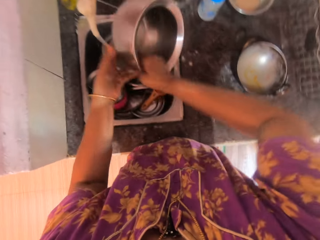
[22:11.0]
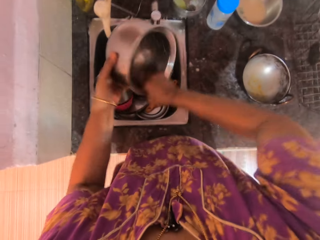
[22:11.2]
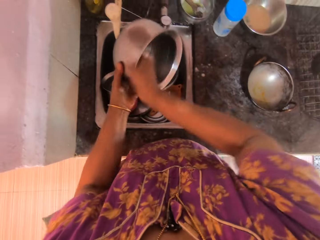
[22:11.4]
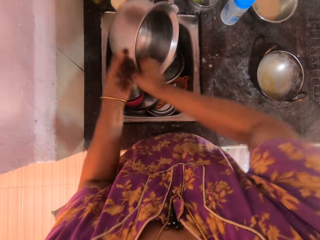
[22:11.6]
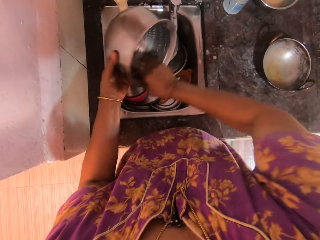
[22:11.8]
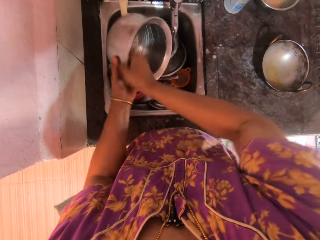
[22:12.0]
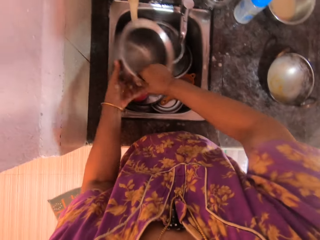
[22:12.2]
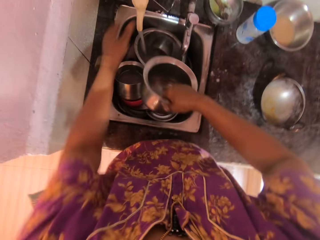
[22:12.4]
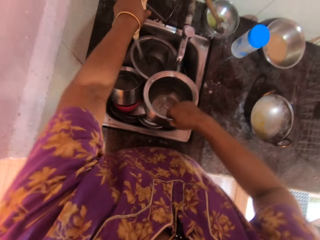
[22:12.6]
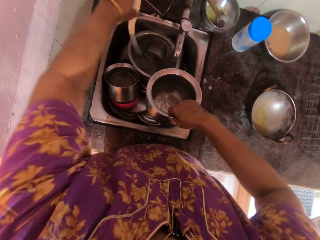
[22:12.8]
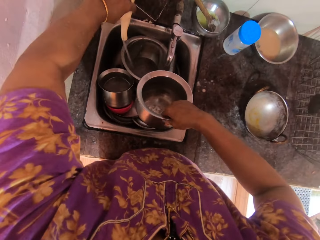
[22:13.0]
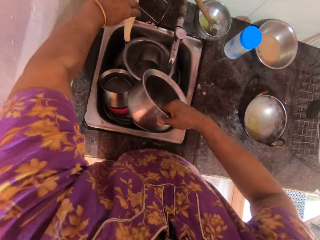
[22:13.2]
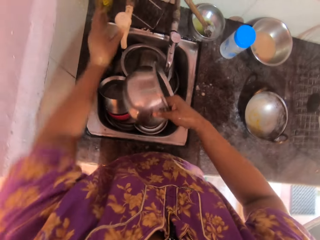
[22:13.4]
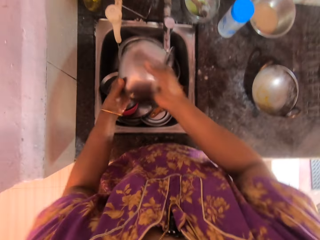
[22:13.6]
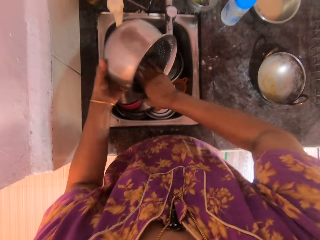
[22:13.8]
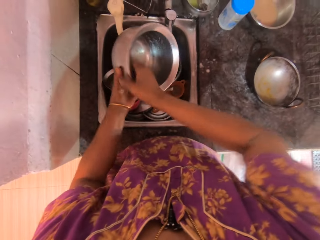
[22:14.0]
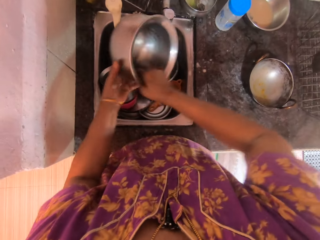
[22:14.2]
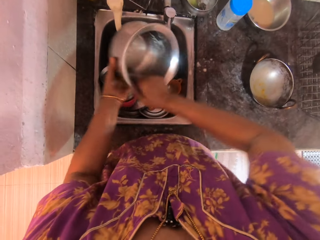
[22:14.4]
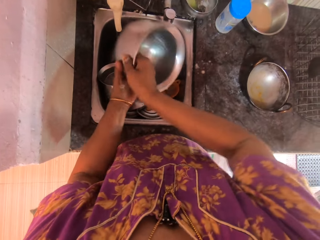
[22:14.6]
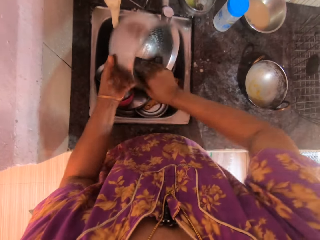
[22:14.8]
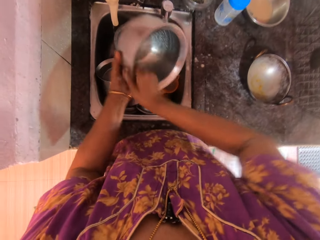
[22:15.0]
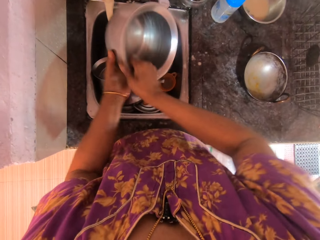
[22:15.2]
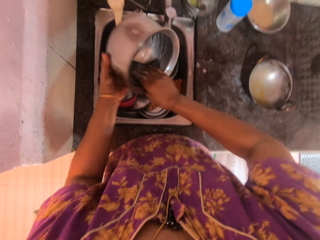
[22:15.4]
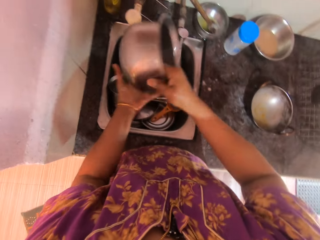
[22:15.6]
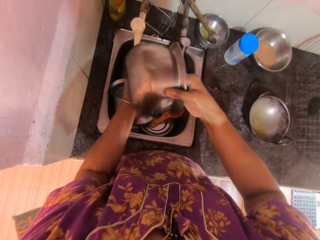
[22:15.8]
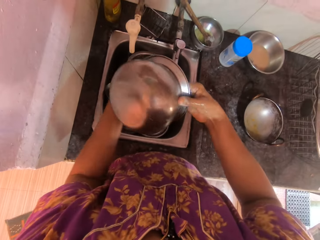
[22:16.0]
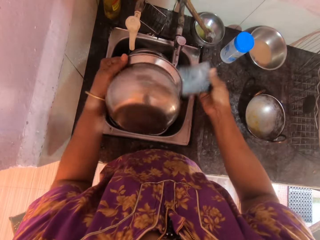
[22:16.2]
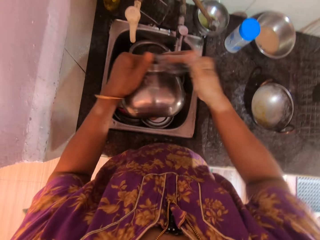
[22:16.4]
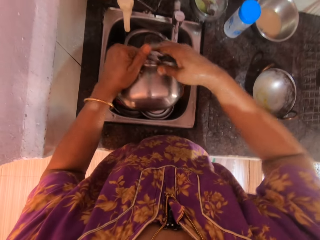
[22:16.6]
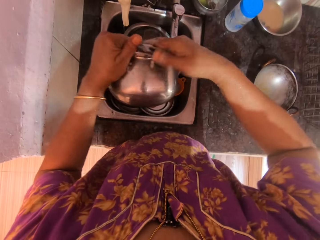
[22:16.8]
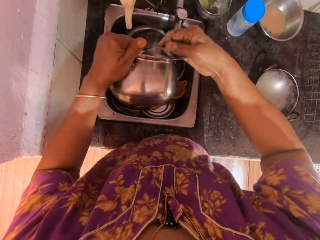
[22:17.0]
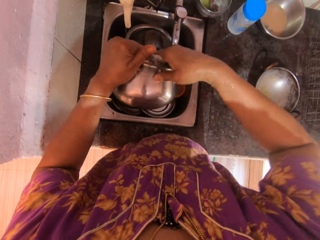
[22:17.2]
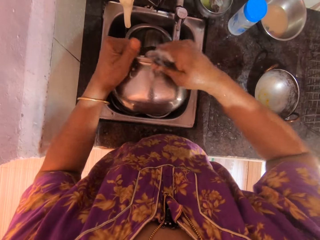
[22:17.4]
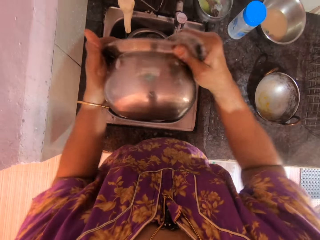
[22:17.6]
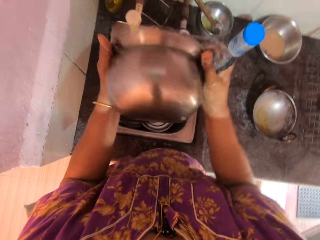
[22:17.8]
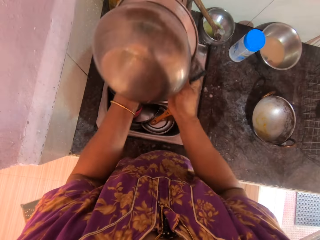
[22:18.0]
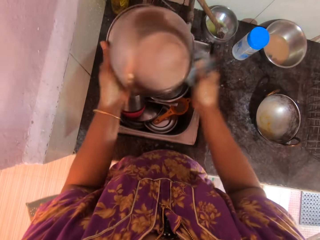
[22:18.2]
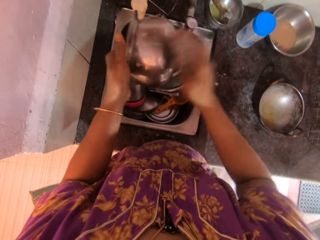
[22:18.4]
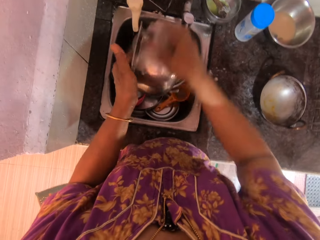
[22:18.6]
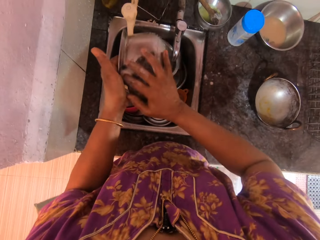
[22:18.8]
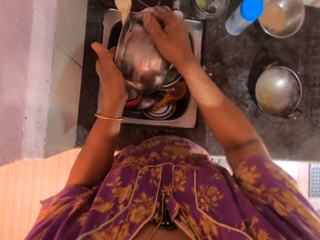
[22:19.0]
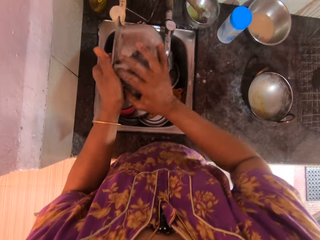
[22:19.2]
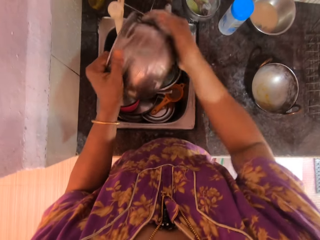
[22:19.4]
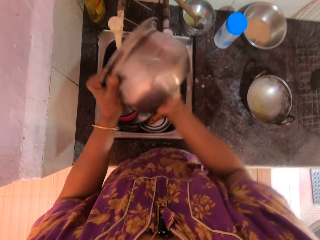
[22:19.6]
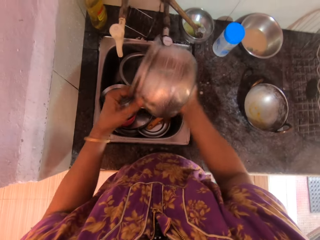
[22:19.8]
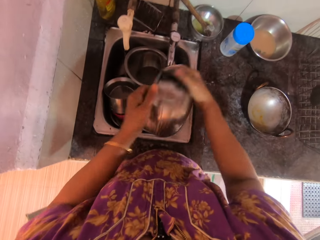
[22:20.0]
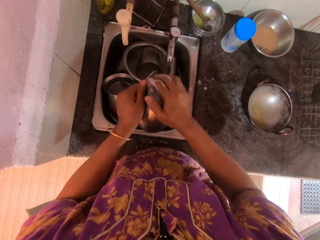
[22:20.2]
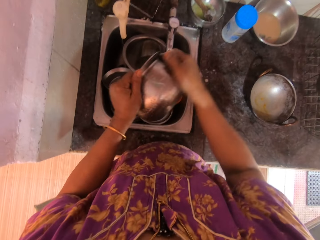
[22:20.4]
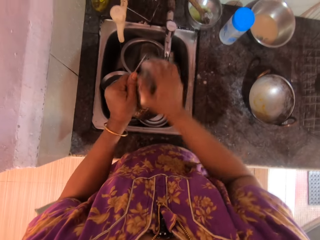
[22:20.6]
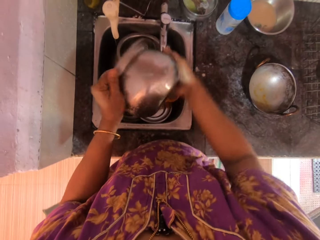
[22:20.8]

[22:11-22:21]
The camera wearer holds the stainless steel bowl with her right hand. She closes the white faucet with her left hand. She washes the stainless steel bowl.

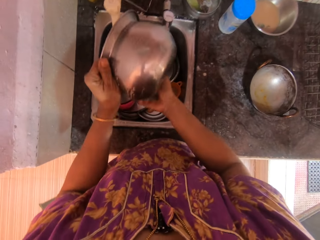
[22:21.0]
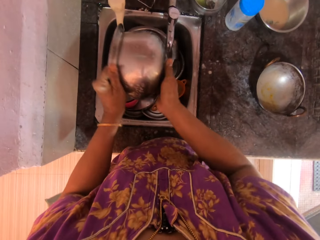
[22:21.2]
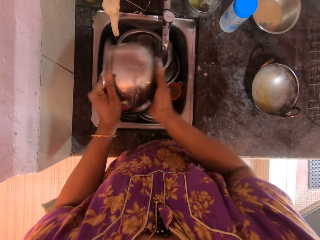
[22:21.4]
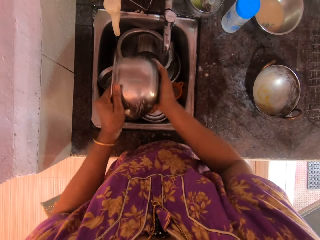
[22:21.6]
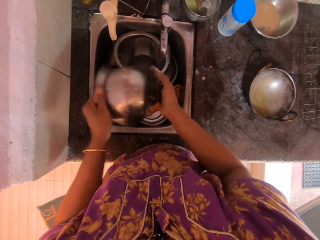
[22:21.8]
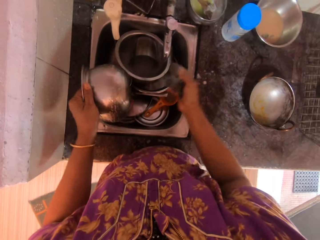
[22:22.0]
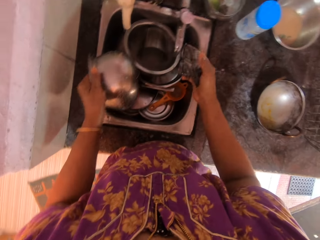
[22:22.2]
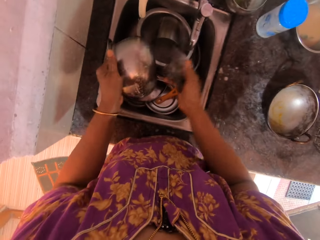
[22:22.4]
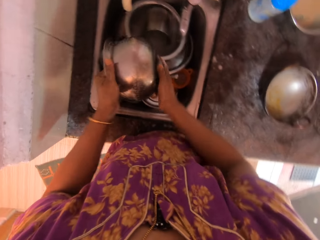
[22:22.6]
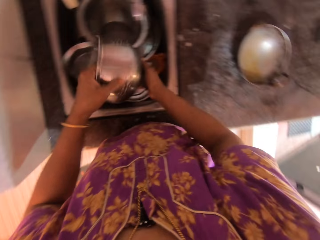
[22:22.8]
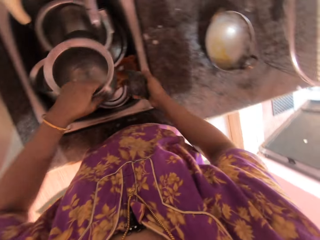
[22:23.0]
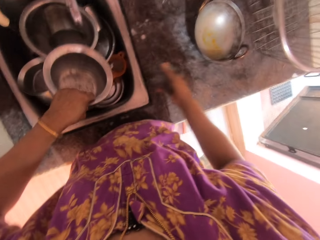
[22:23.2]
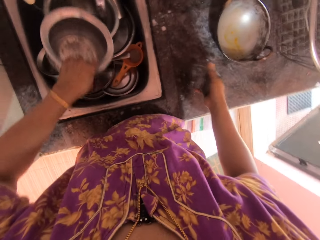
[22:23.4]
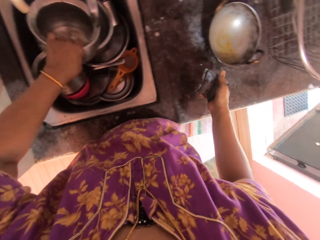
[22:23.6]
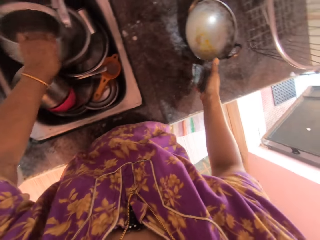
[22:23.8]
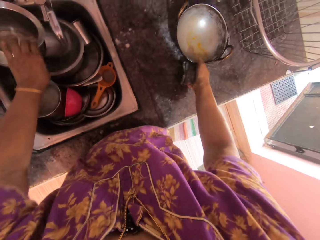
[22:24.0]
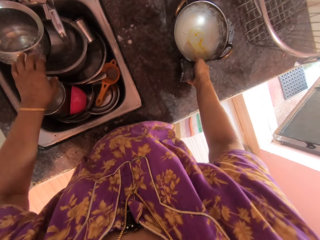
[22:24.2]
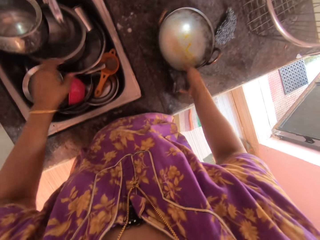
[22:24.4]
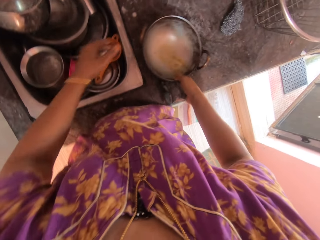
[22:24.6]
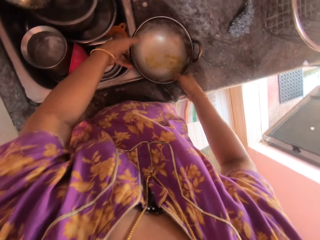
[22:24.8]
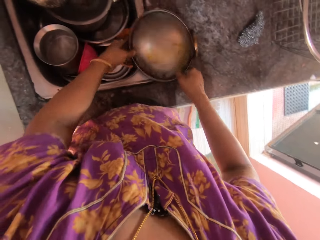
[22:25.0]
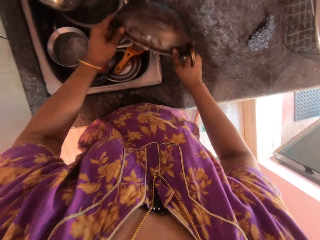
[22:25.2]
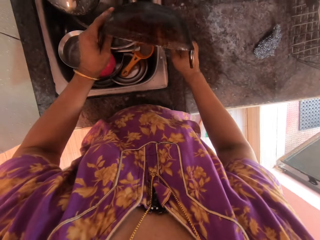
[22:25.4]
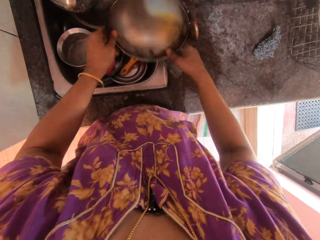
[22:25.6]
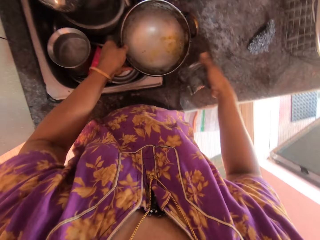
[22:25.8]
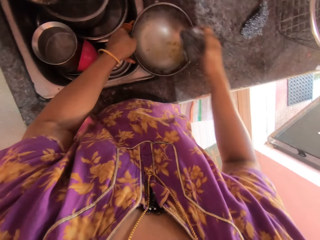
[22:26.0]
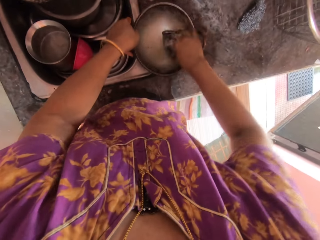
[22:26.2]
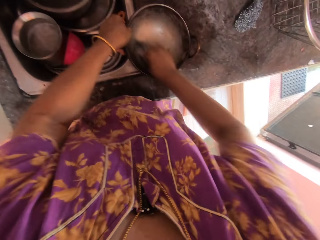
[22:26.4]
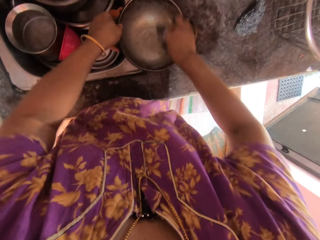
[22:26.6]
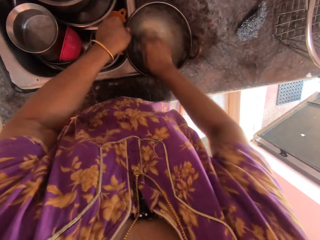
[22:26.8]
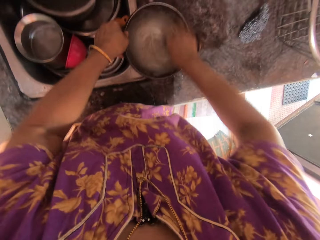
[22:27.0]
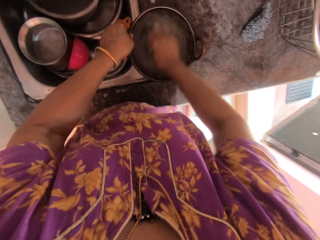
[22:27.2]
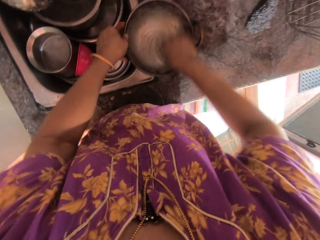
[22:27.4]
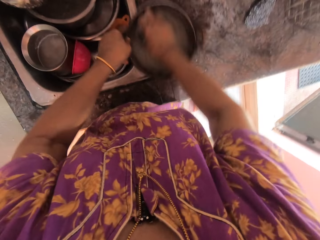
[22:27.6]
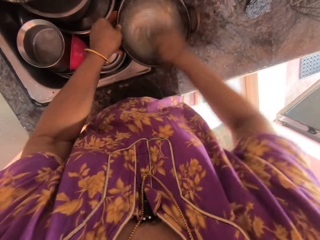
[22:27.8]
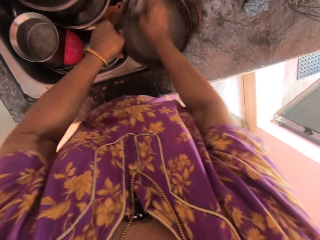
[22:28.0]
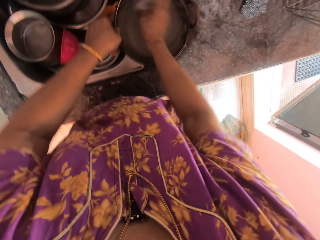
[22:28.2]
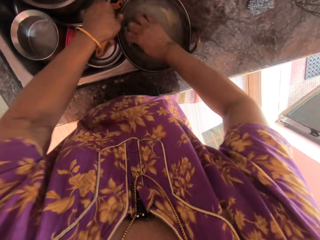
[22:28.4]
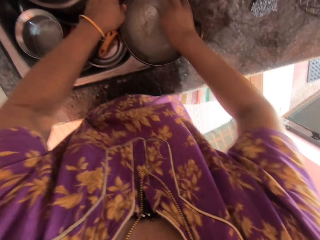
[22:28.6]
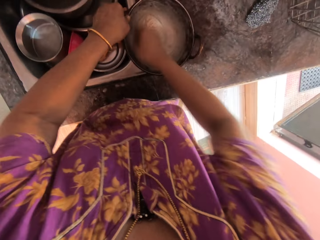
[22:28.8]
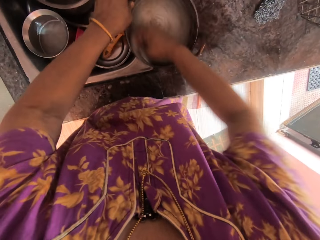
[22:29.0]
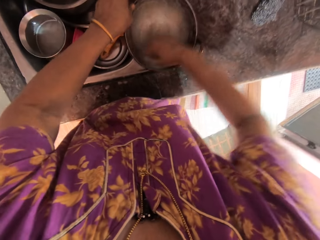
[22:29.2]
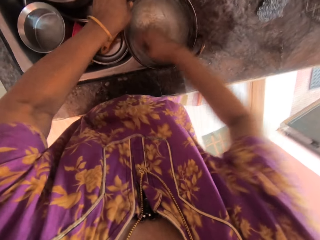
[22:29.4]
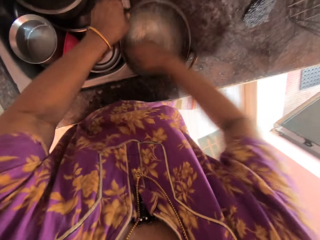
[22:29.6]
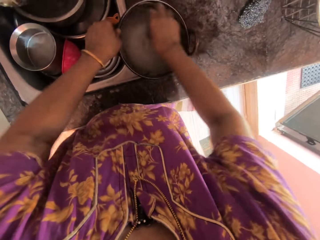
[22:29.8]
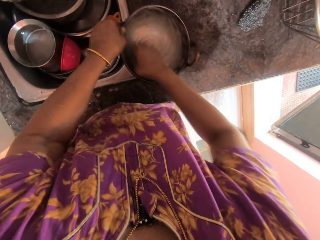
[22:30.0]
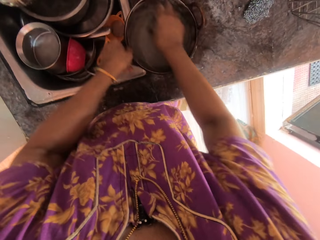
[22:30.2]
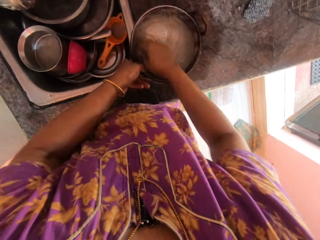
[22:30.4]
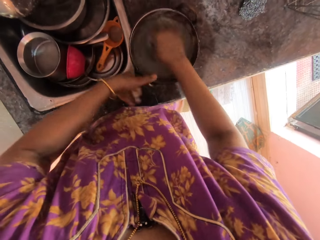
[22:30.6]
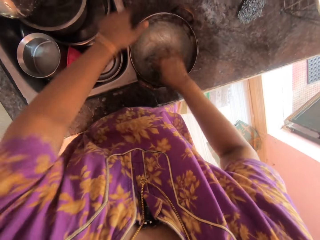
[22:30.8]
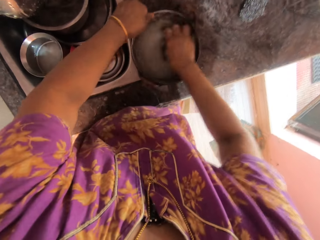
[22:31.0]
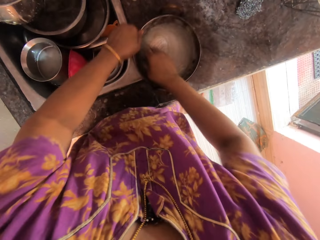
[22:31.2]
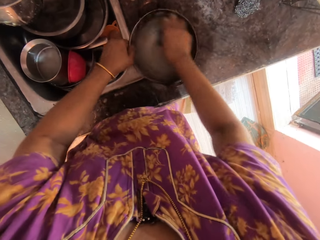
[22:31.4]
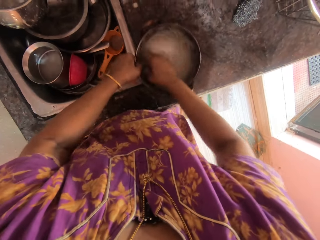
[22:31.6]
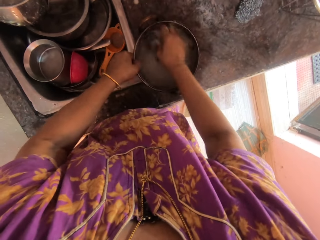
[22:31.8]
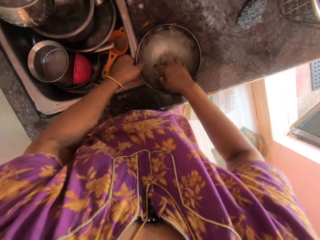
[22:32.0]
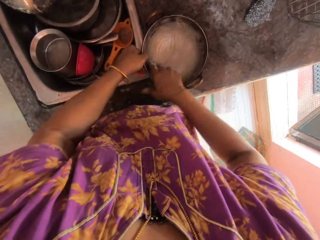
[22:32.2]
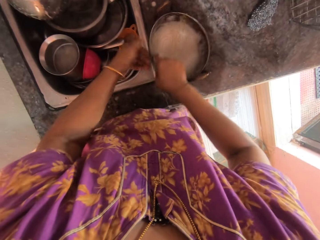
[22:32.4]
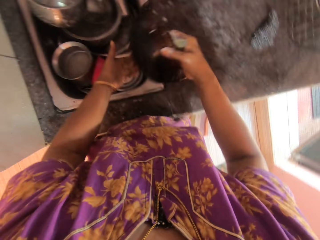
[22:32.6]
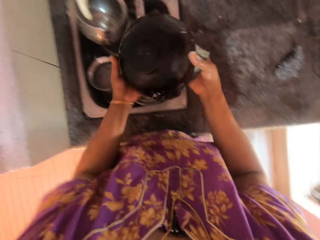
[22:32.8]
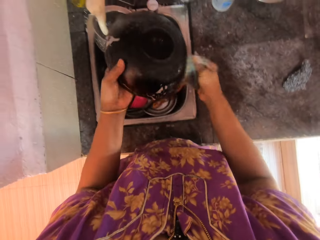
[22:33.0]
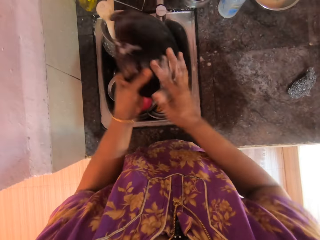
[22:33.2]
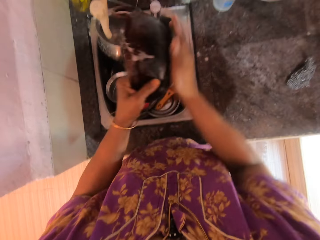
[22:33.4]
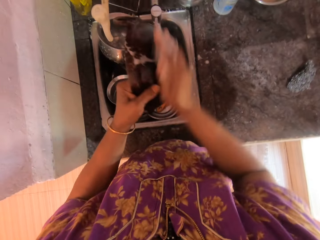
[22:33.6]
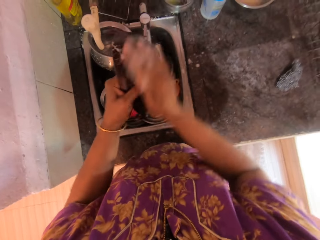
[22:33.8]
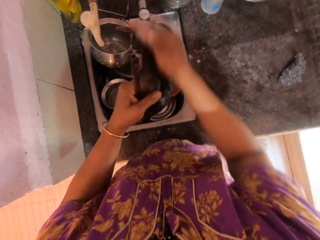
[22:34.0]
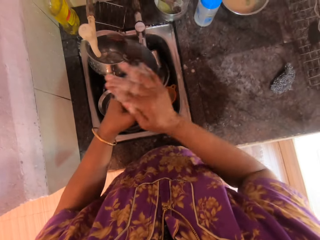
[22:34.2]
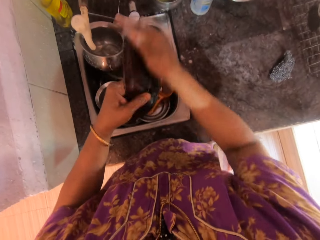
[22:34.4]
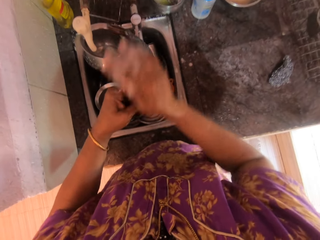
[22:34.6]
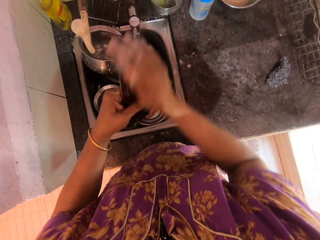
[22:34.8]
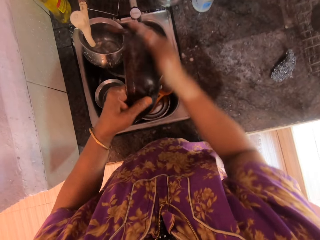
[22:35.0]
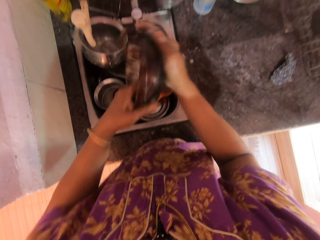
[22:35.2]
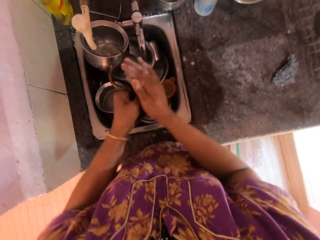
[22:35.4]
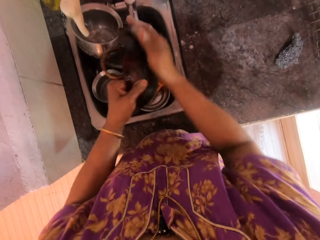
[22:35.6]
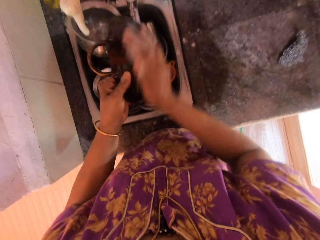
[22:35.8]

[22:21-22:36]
The camera wearer drops the stainless steel bowl into the kitchen sink with her left hand. She picks up a stainless steel wok from the kitchen counter with her right hand. She washes the stainless steel wok.
